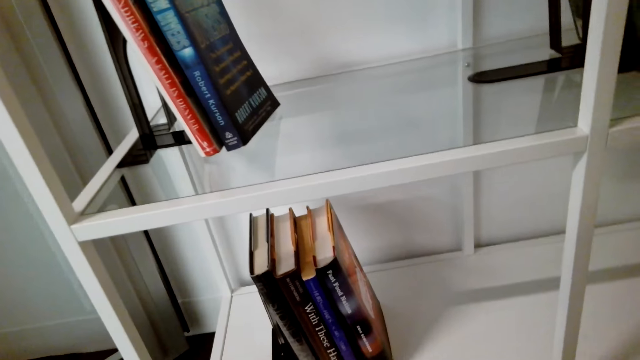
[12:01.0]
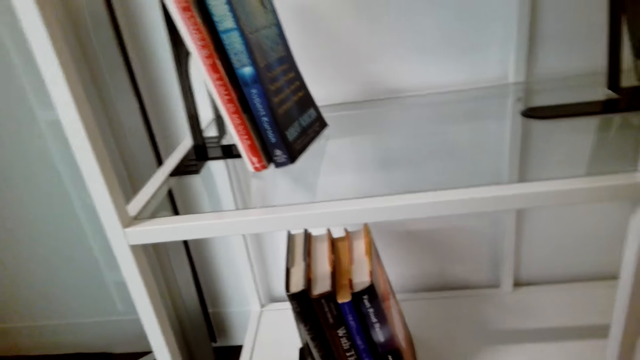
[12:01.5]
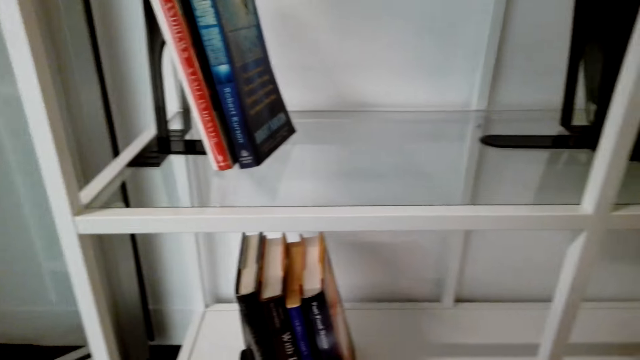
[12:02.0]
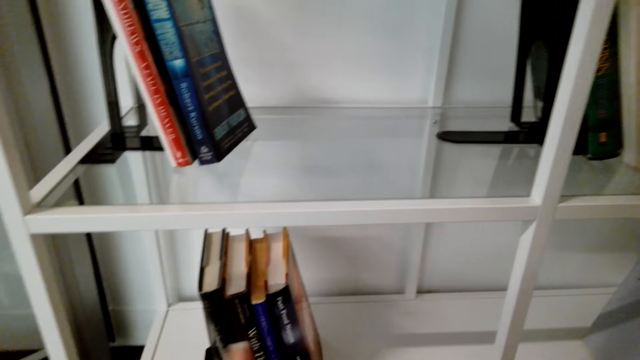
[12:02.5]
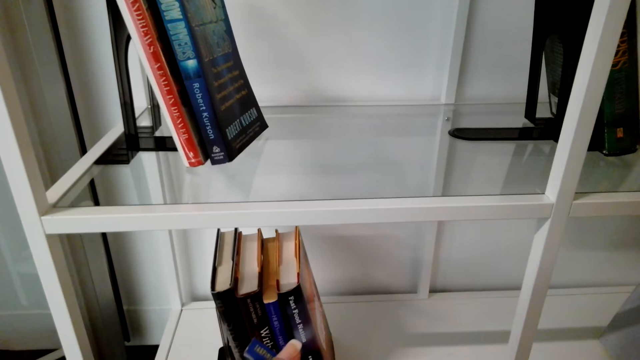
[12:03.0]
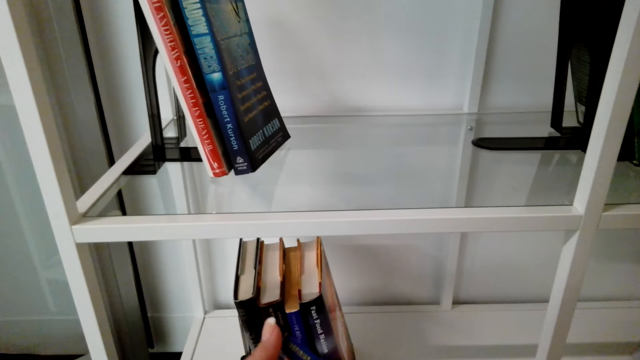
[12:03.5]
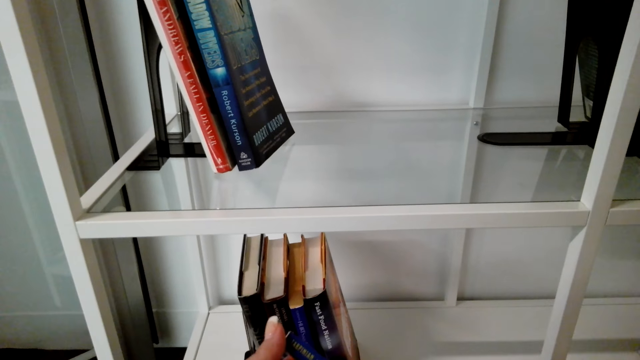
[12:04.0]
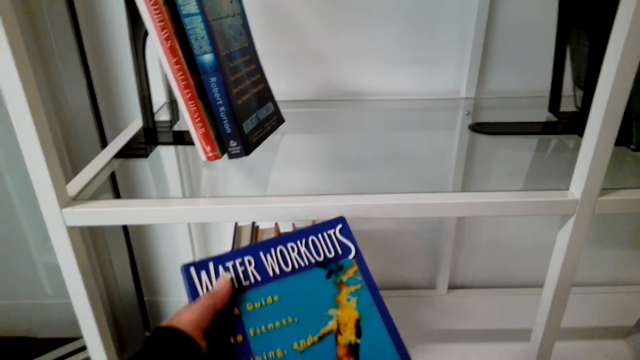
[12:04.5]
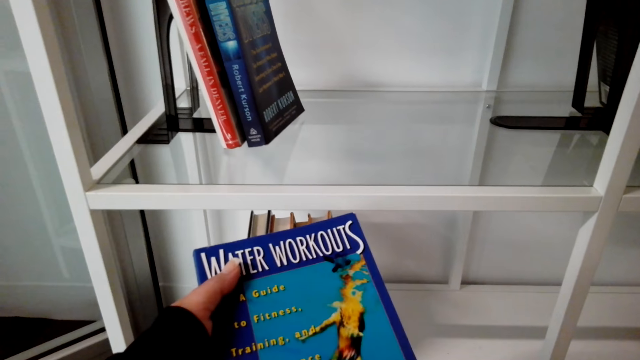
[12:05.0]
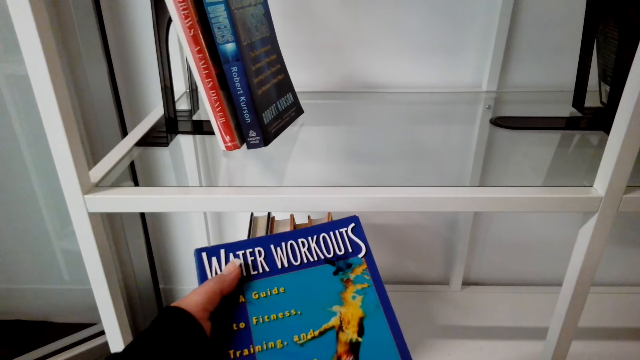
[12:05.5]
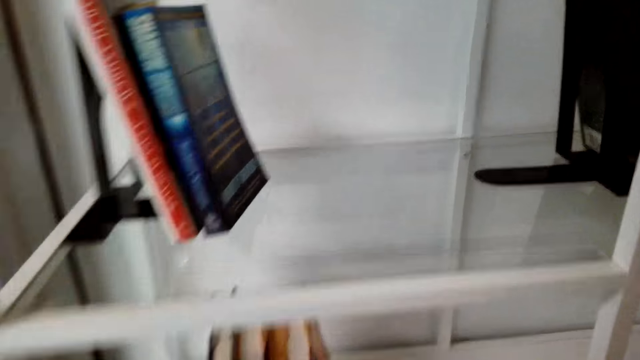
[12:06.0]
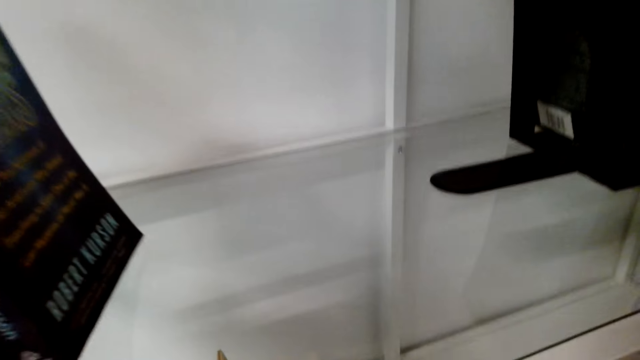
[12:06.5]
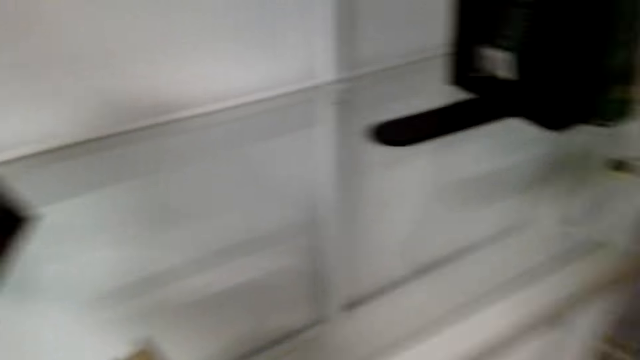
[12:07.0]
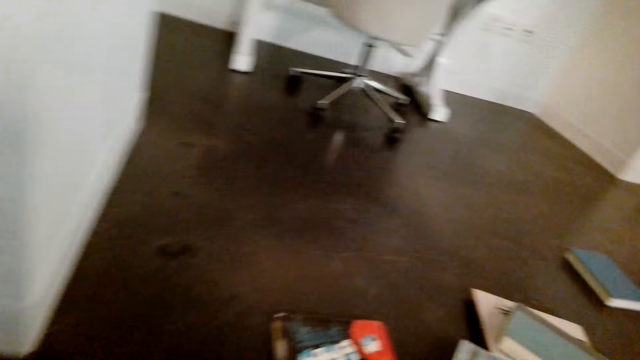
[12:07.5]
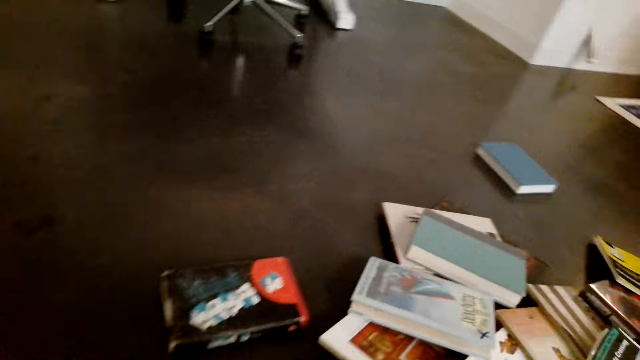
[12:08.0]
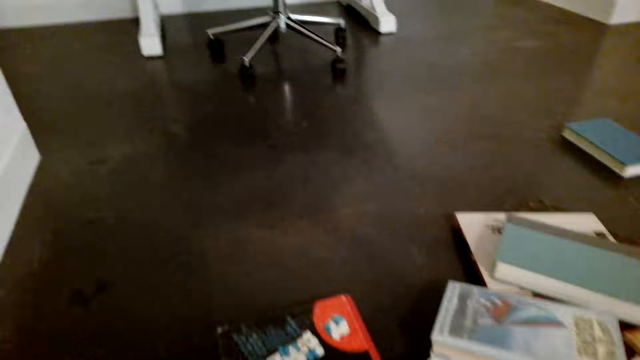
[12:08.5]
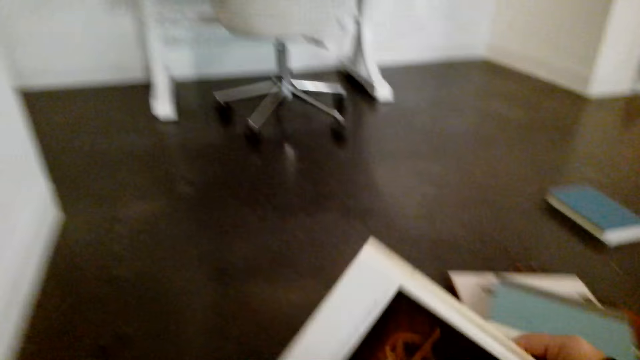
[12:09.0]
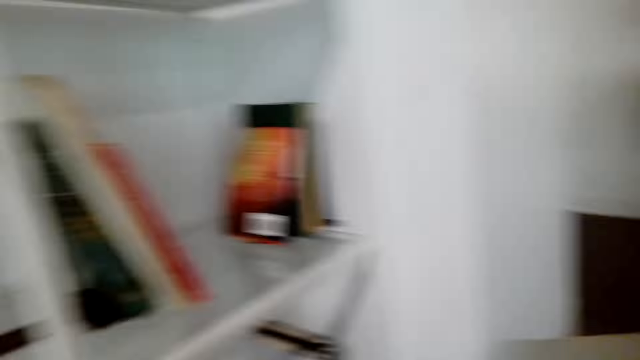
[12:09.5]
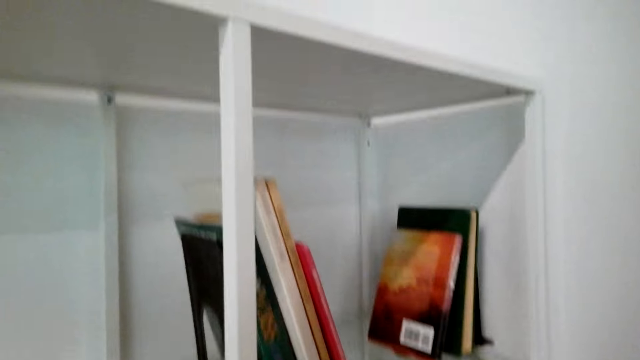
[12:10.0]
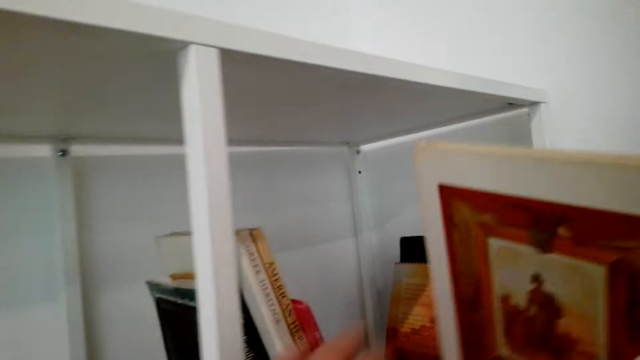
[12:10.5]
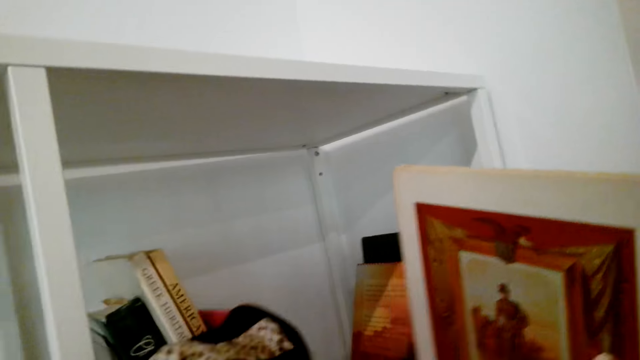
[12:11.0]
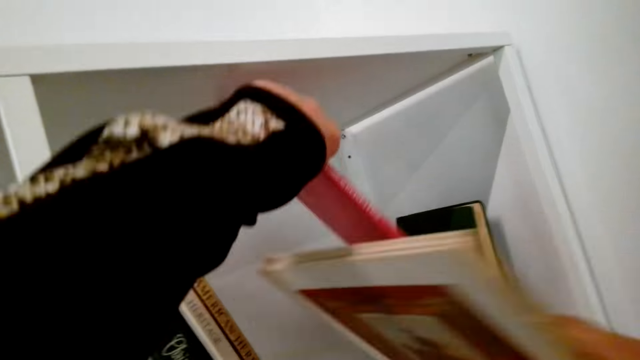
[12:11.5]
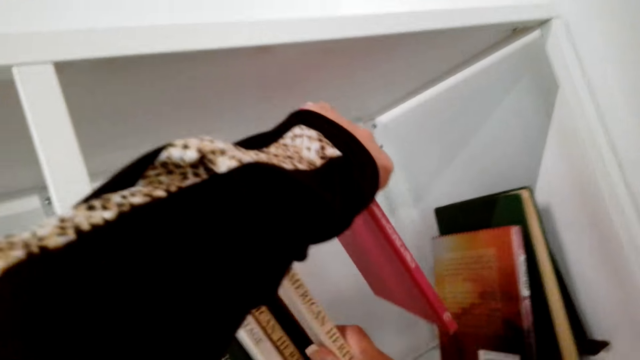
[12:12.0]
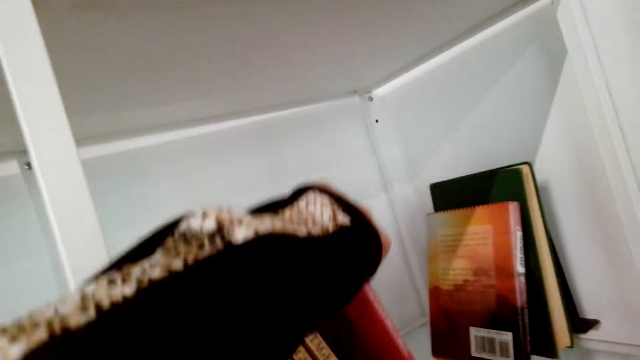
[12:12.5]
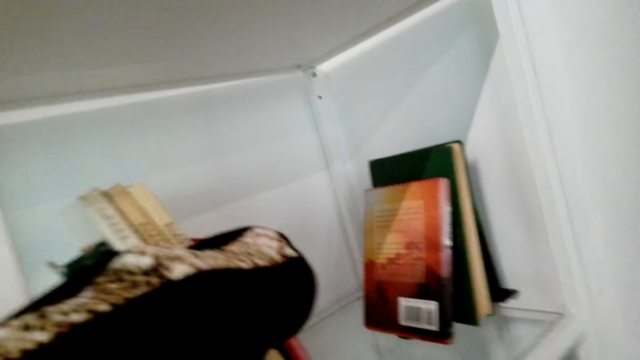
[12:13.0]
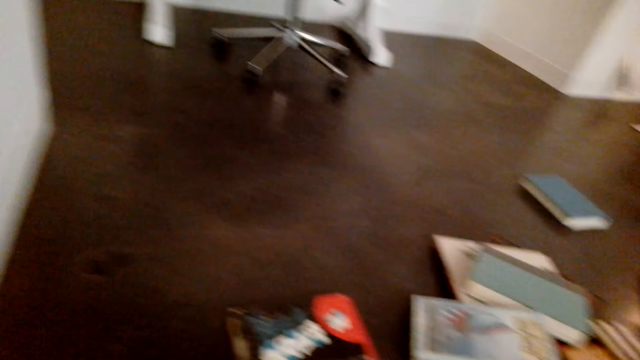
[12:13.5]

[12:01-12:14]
The camera wearer picks up a book. They pick up books from the floor. They laugh. They arrange the books in the shelves. They talk.

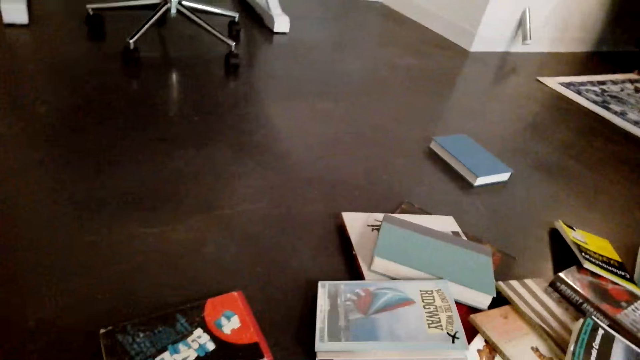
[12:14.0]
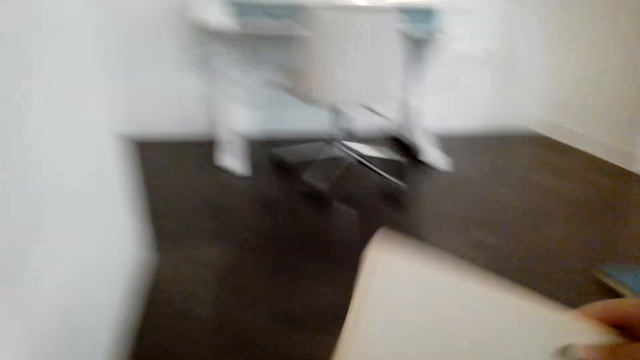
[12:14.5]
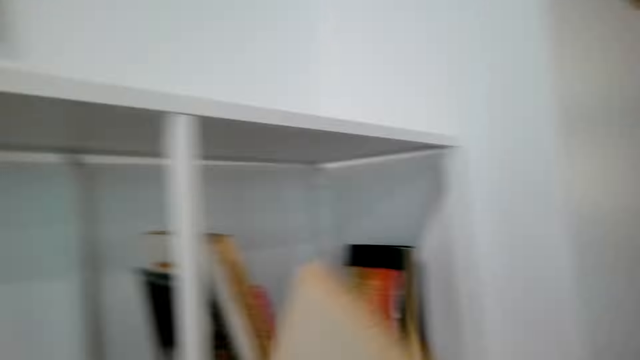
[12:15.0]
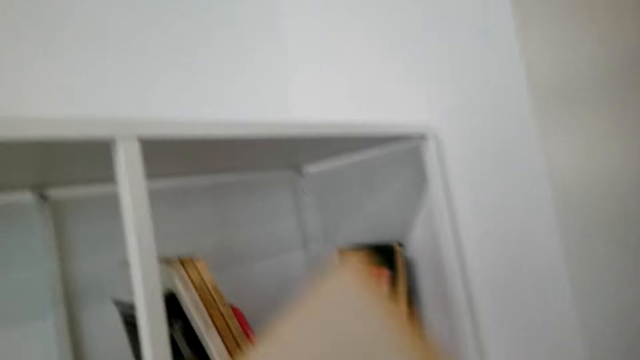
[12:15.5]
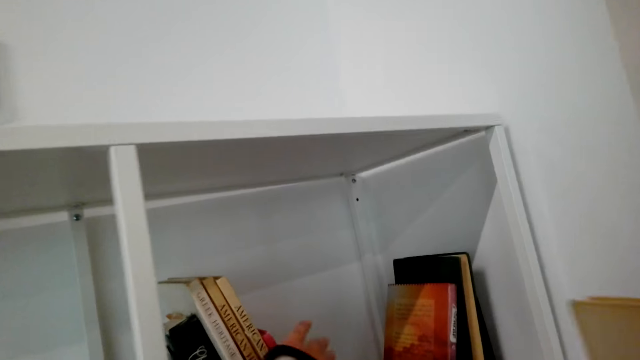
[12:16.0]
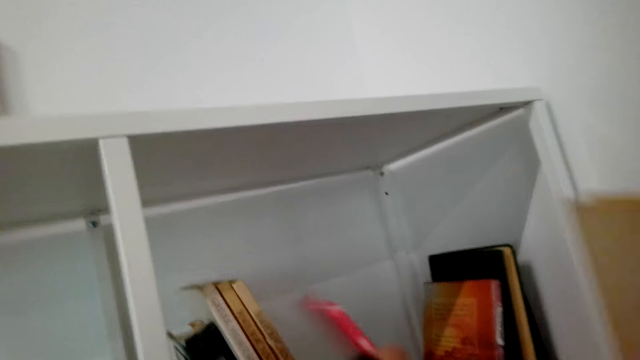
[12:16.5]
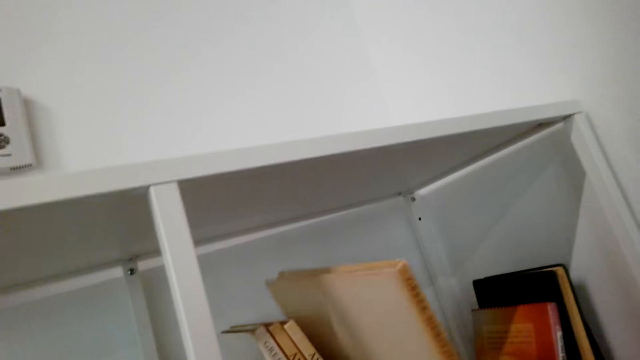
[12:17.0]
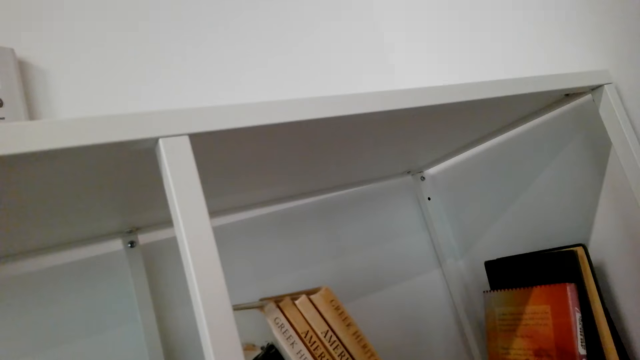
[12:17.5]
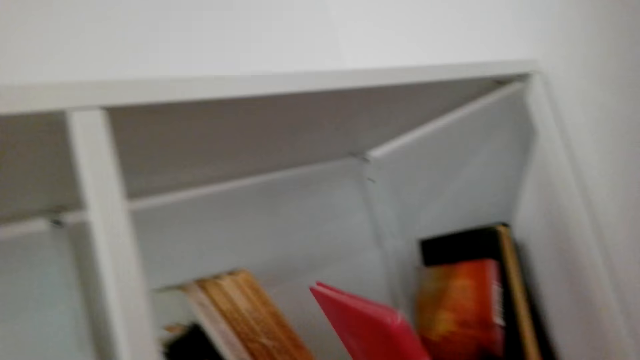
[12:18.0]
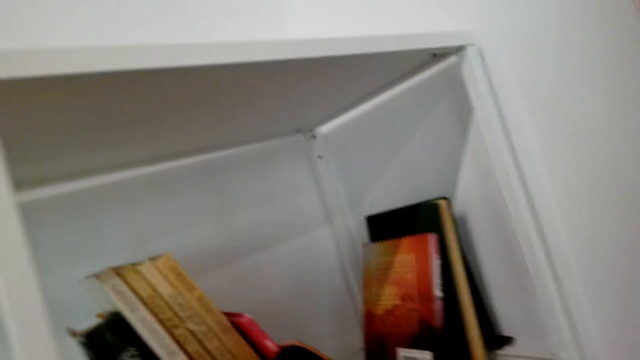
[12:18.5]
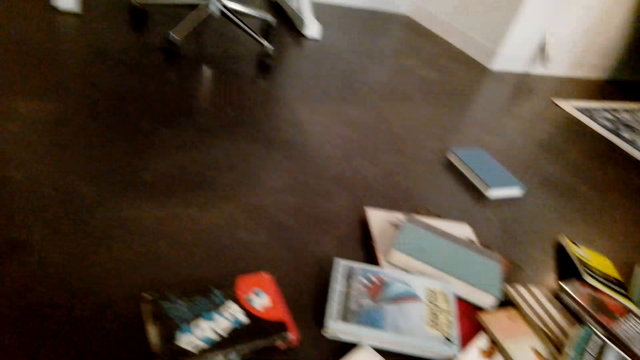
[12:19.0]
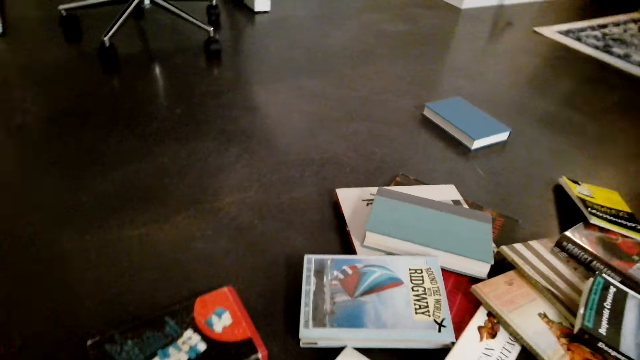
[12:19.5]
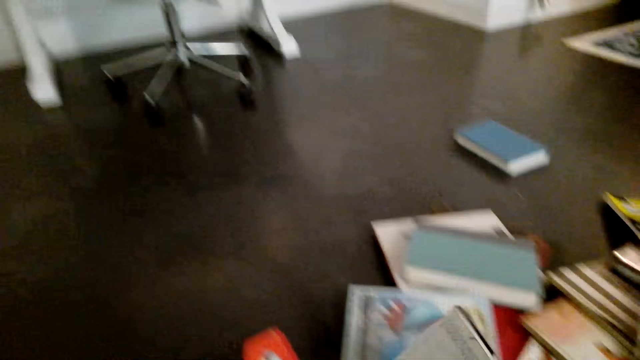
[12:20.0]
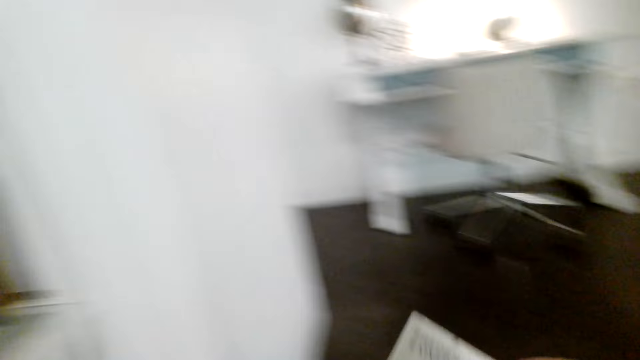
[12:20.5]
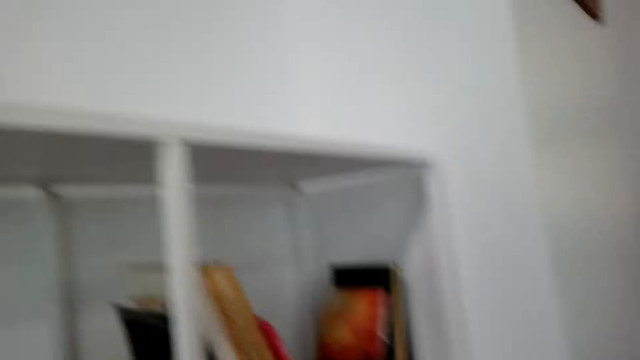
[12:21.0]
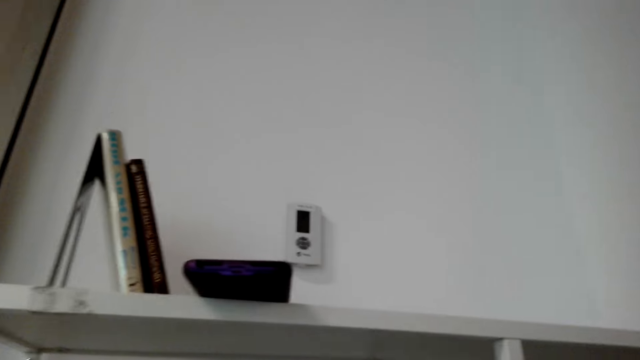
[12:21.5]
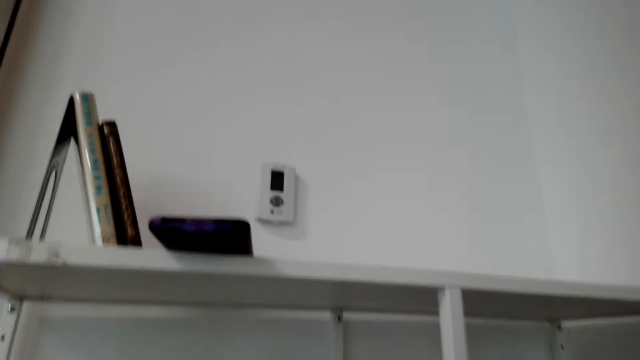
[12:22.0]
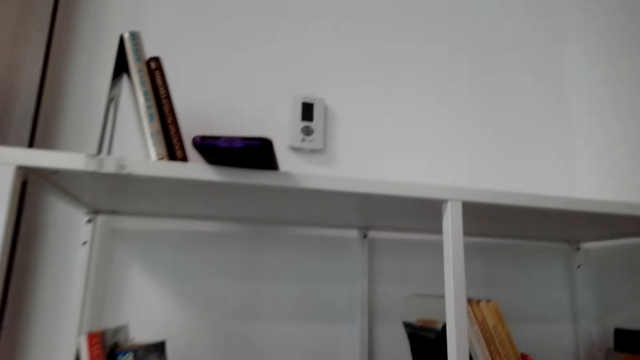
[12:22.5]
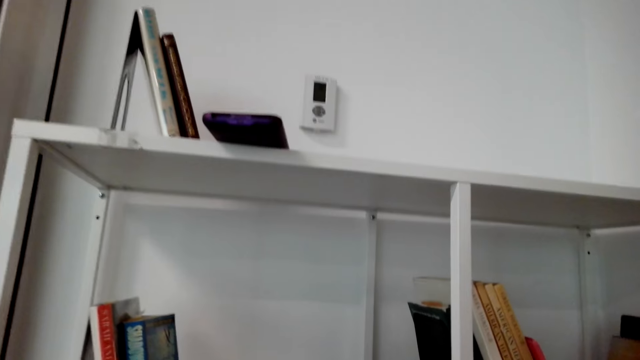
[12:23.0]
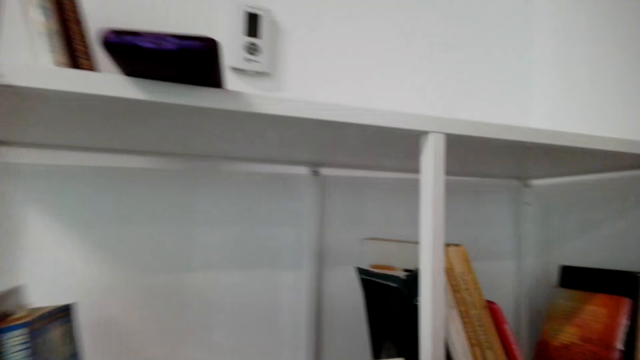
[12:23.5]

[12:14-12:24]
The camera wearer picks up books from the floor. They laugh. They arrange the books in the shelves. They pick up books from the floor. They arrange the books in the shelves.
